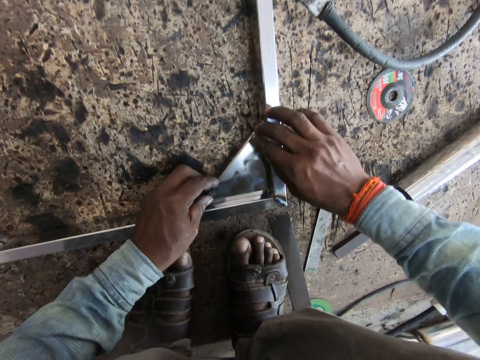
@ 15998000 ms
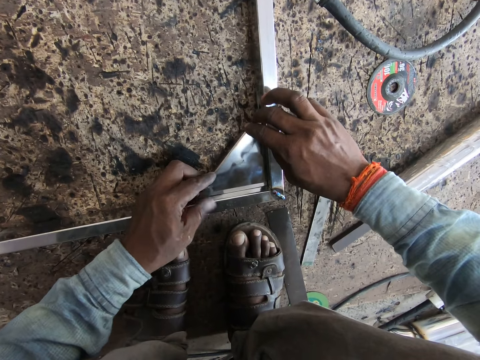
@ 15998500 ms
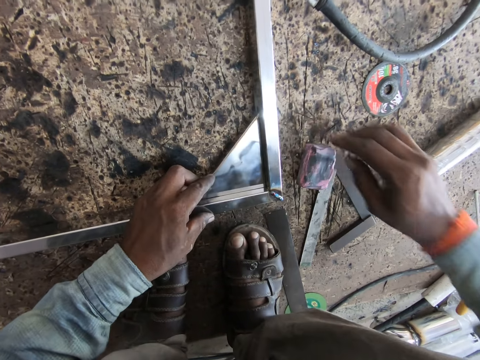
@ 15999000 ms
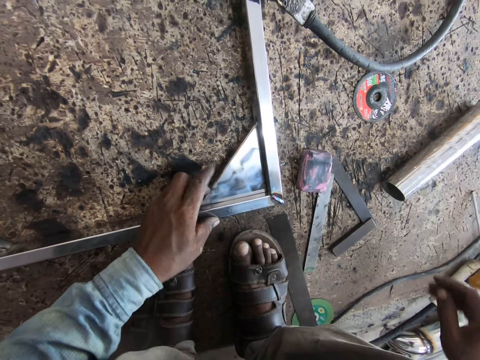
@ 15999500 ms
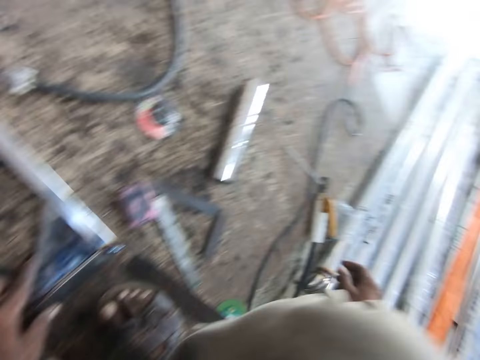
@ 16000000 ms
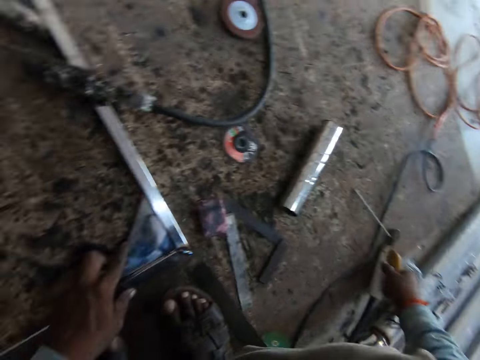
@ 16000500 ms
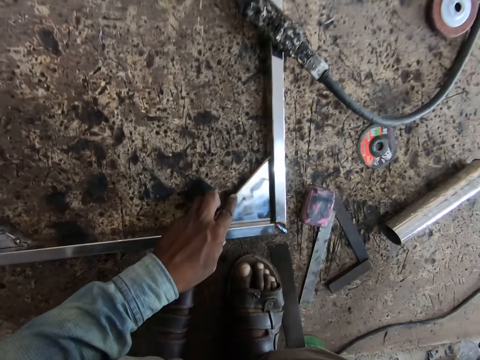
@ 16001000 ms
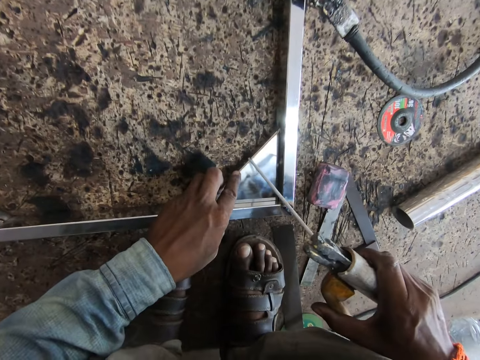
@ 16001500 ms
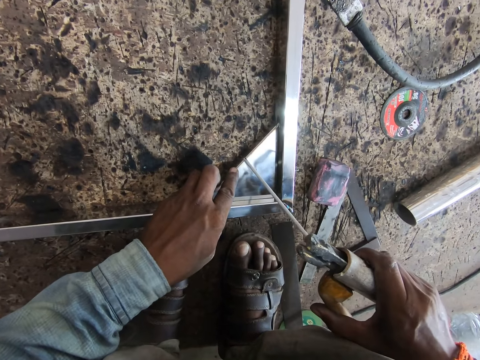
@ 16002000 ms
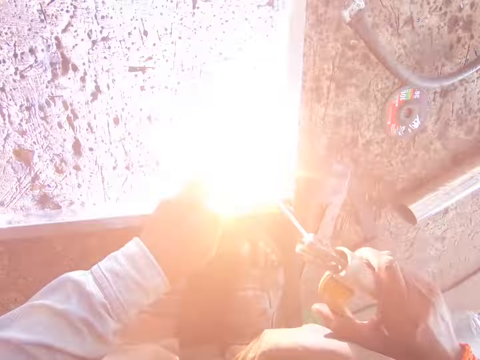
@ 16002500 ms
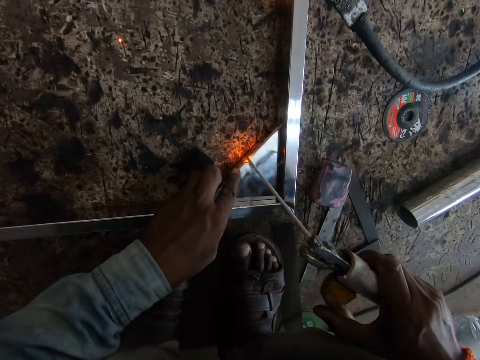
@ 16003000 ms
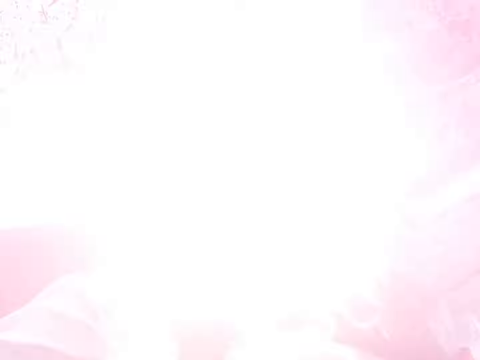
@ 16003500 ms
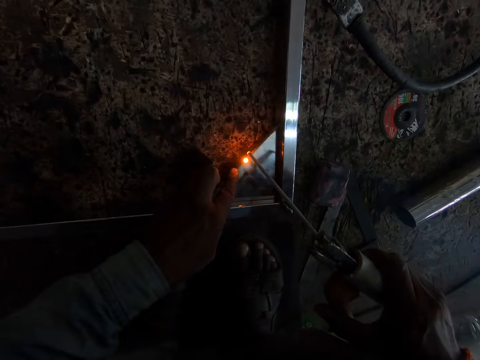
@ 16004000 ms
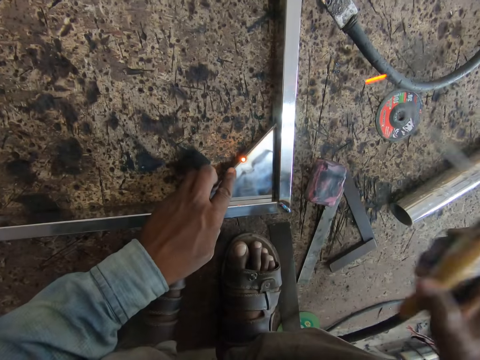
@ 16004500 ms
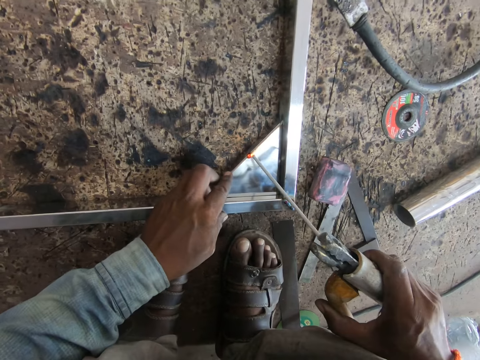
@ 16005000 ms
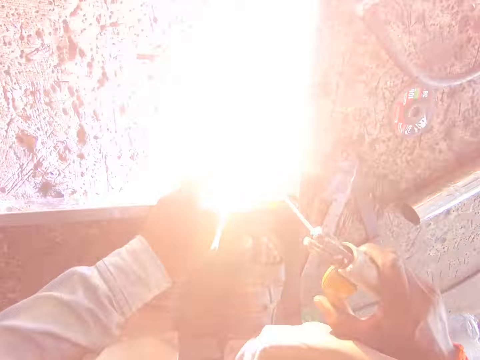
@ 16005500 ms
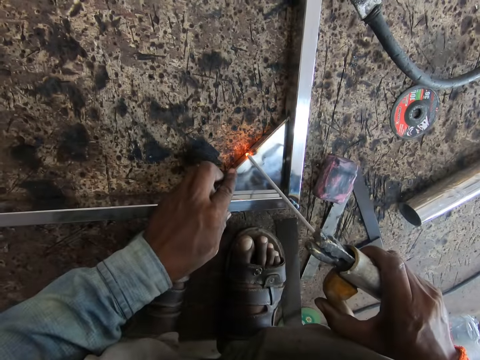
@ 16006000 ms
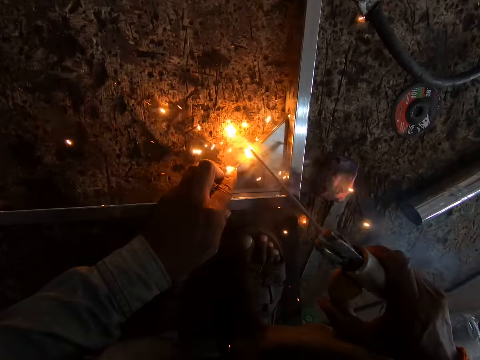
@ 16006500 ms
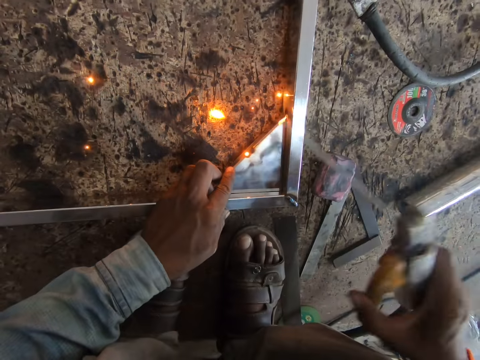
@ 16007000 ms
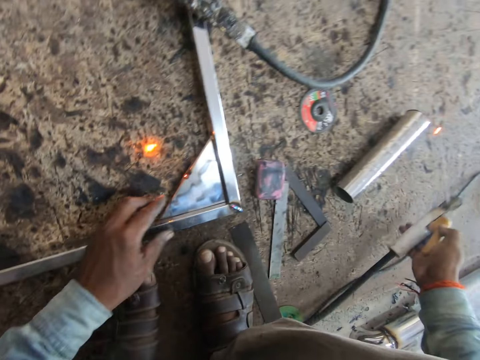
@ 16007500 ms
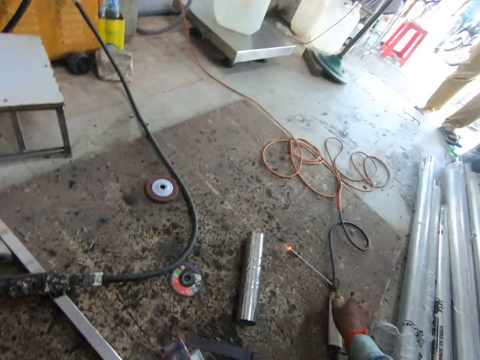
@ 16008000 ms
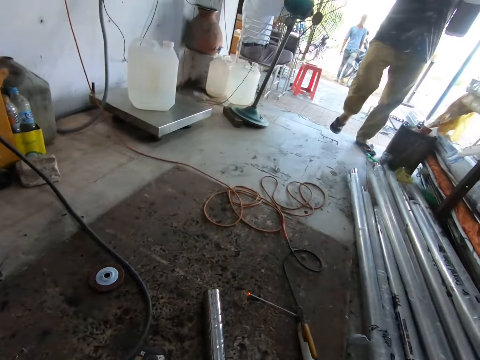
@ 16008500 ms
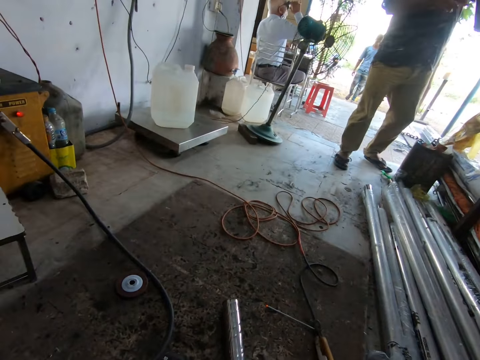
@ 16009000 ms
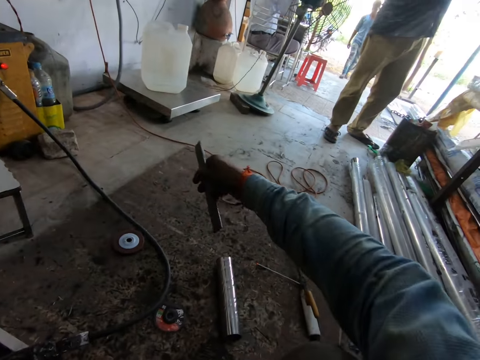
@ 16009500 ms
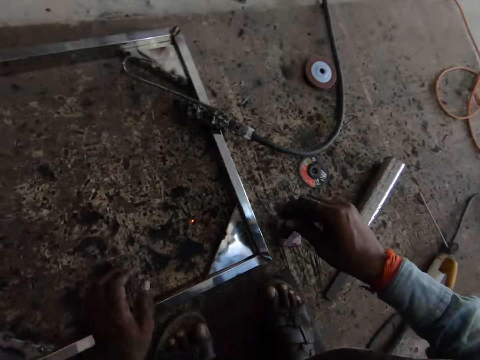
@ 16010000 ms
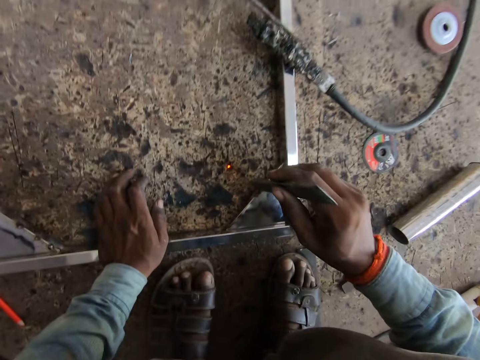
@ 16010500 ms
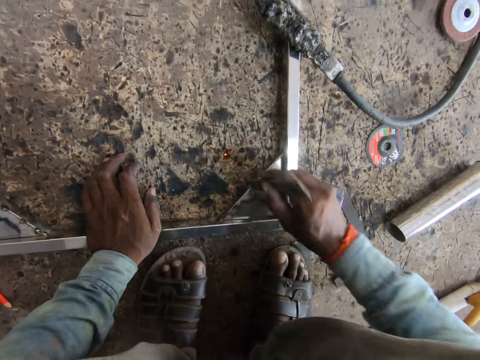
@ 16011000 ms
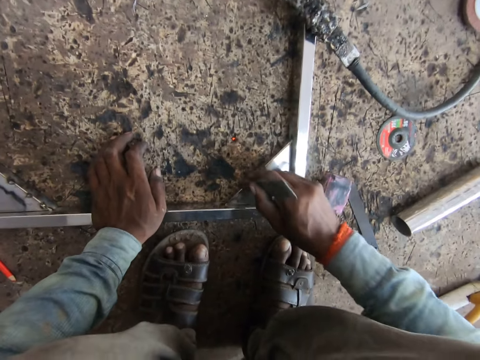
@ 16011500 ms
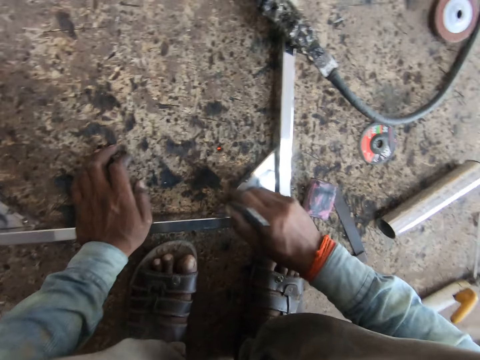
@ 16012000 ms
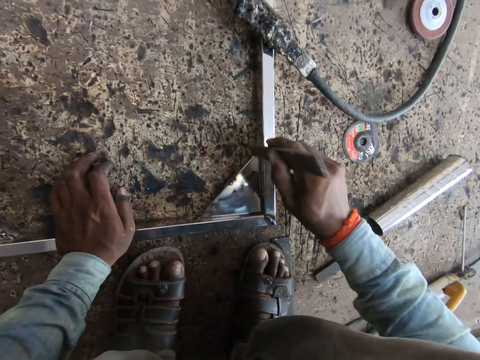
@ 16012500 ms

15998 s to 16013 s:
The camera wearer adjusts the metal sheet. He picks the electrode holder from the floor with his right hand. He welds the steel on the steel frame with the electrode holder in his right hand. He drops the electrode holder in his right hand on the floor. He picks a chisel. He places his left hand on the steel frame. He hits the steel on the steel frame with the metal in his right hand.

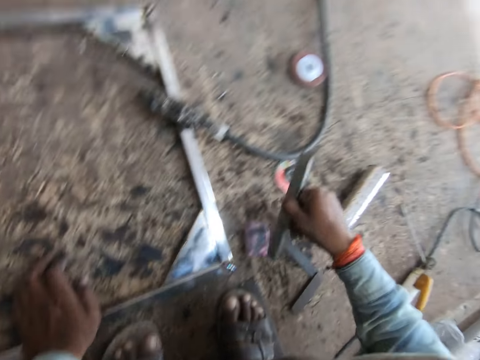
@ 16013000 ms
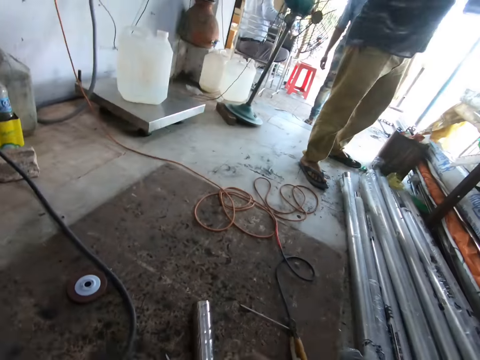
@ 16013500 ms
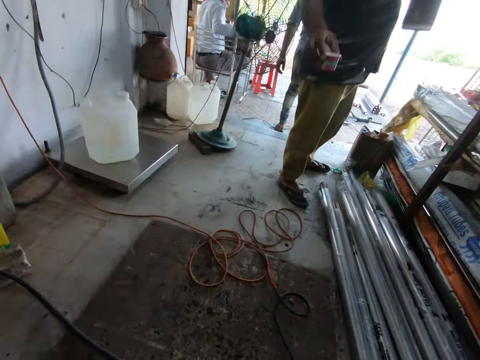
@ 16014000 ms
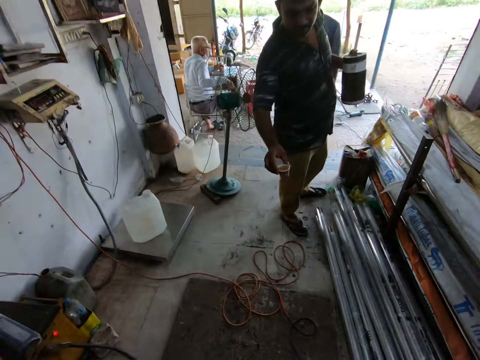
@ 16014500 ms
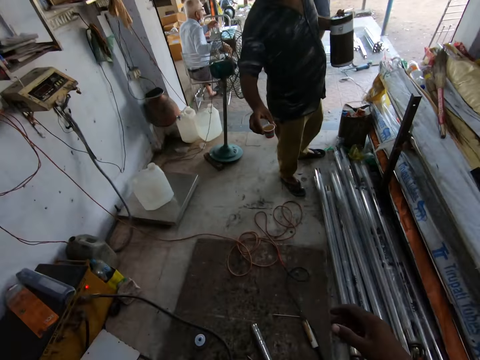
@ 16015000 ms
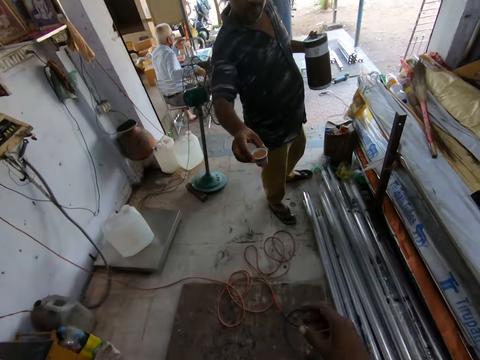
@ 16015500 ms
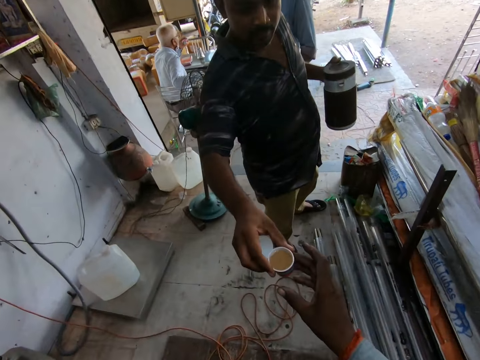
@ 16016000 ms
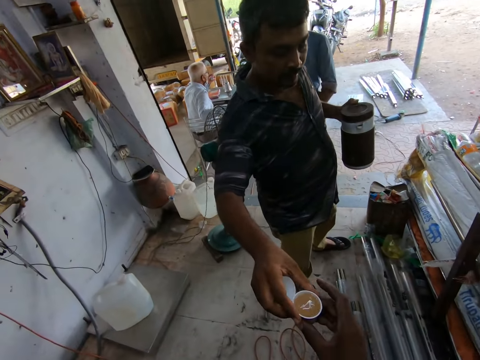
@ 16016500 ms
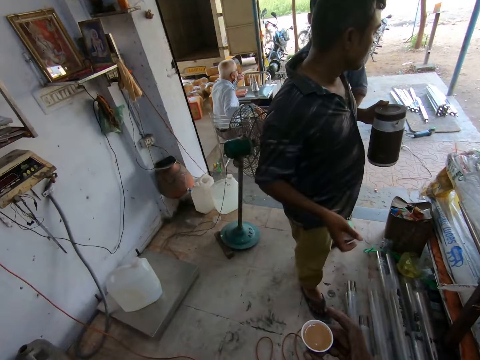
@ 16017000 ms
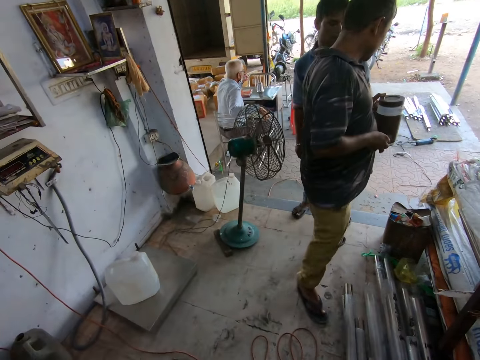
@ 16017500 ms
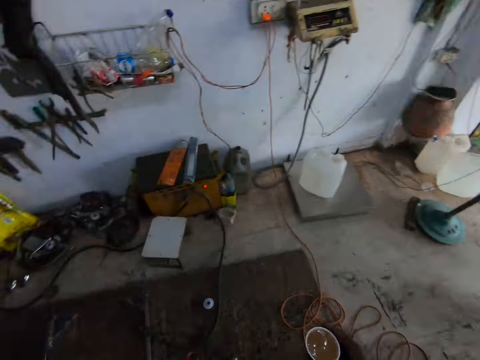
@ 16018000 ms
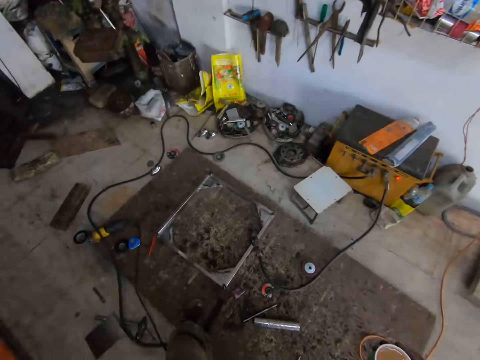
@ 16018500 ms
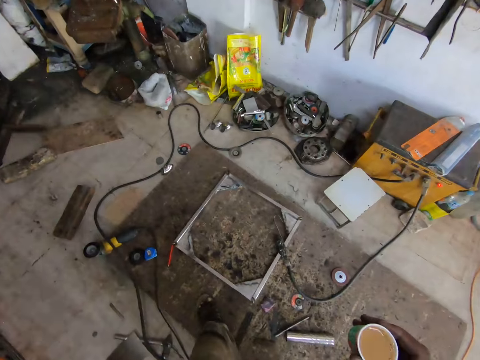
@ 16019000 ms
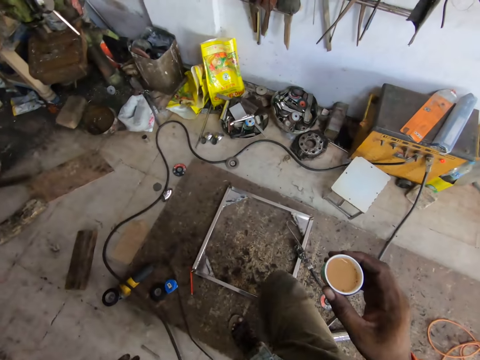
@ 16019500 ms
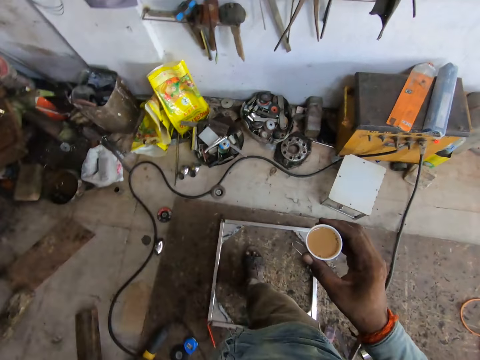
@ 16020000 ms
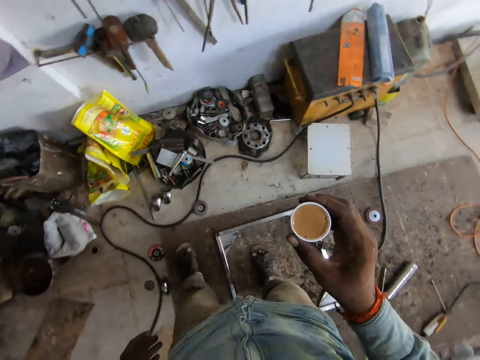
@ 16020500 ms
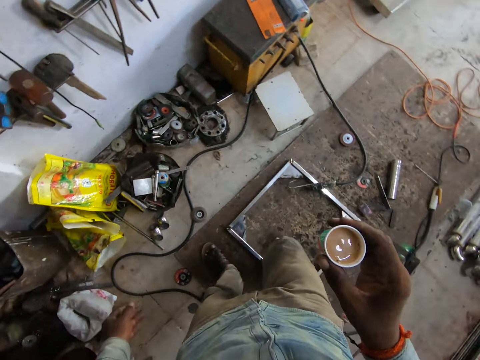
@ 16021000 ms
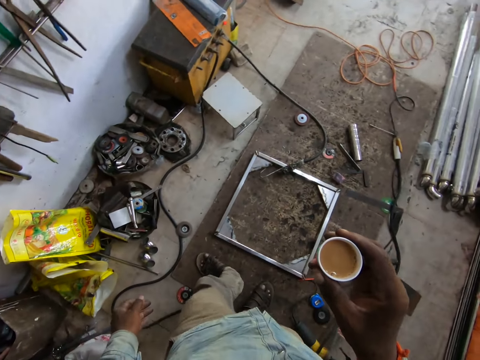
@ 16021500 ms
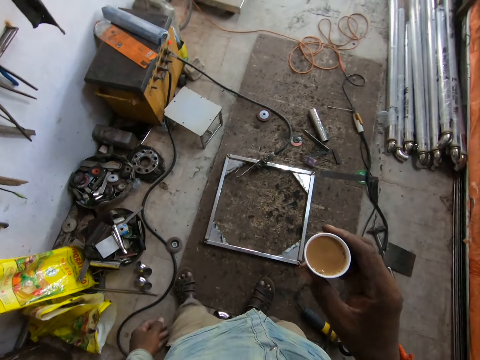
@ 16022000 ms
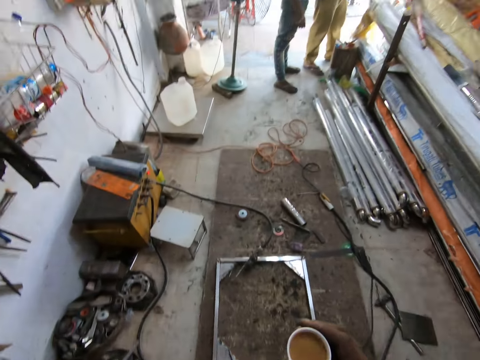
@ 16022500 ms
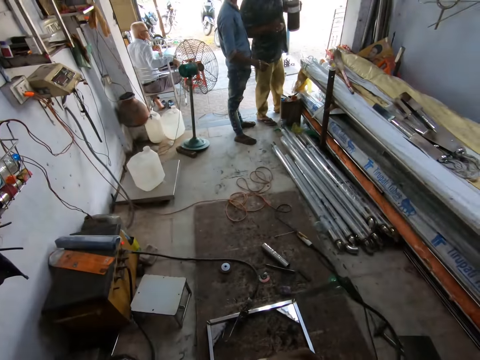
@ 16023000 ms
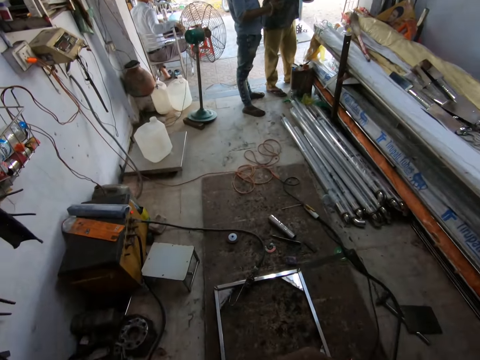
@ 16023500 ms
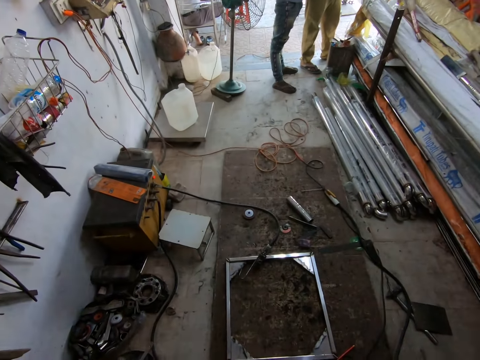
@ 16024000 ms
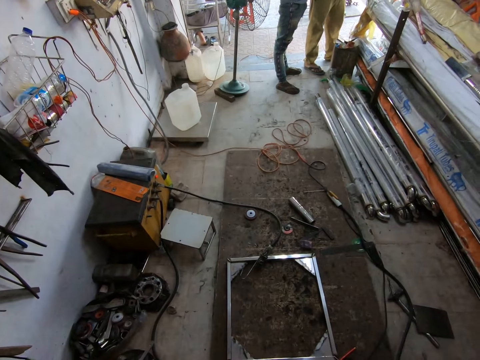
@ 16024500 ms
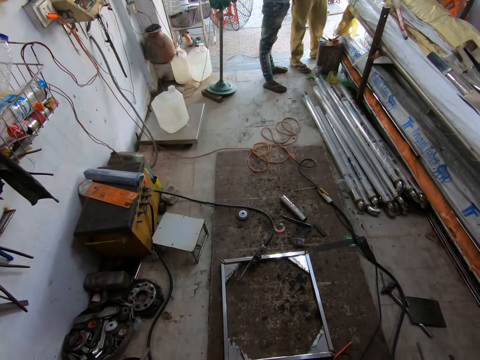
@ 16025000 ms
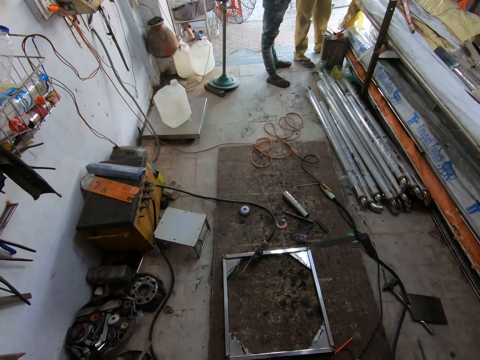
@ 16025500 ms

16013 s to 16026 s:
The camera wearer drops the metal in his right hand on the floor. He dialogues with a man. He takes a cup of tea from the man's right hand with his right hand. The man holds a jug with both hands. The camera wearer puts his right leg in the steel frame. He removes his right leg from the steel frame. He drinks tea from the cup. The man gives a cup of tea in his right hand to another man.
